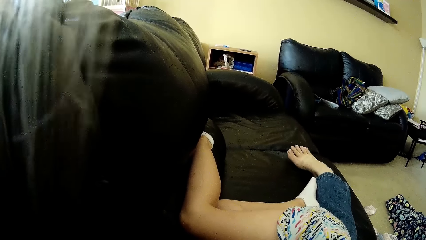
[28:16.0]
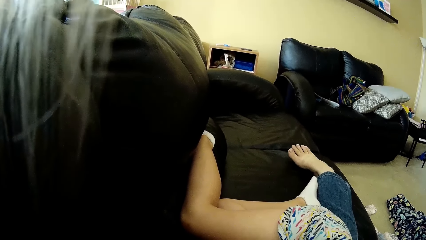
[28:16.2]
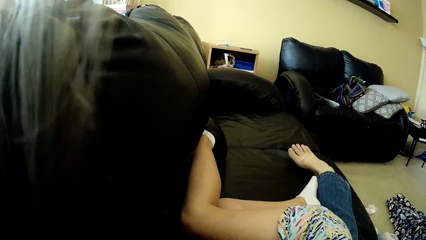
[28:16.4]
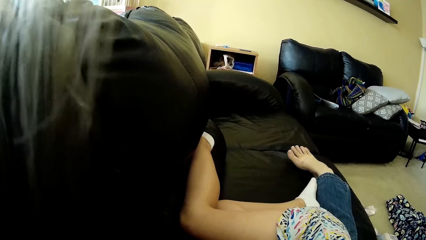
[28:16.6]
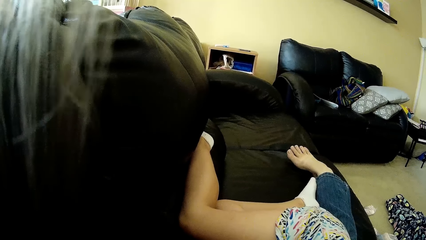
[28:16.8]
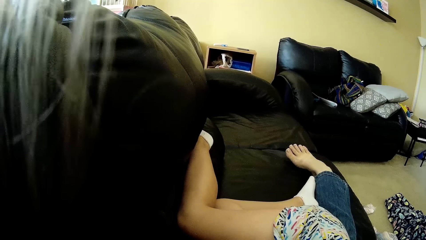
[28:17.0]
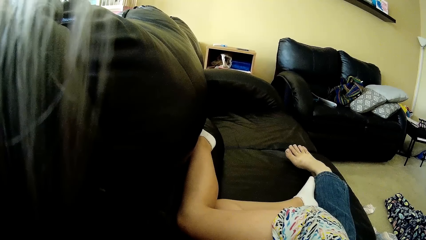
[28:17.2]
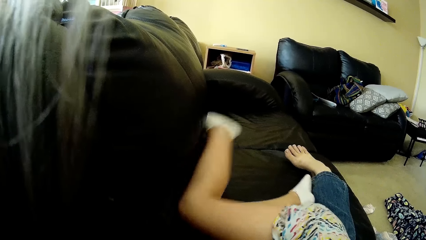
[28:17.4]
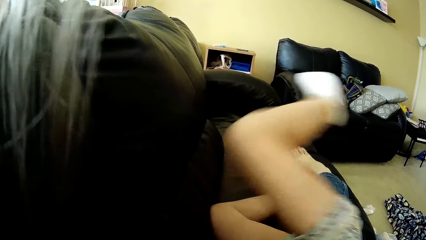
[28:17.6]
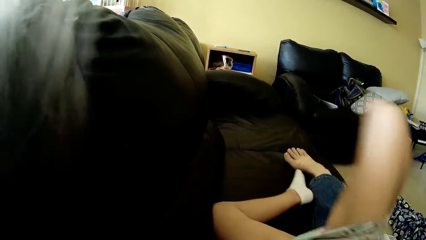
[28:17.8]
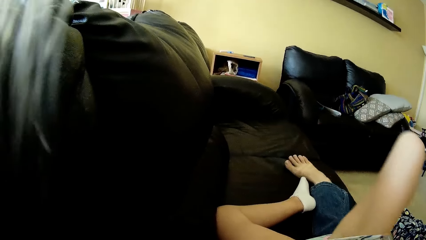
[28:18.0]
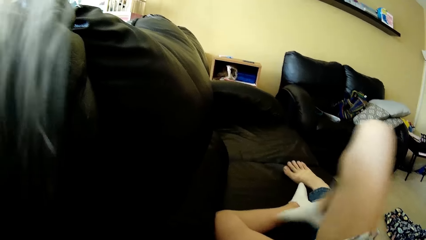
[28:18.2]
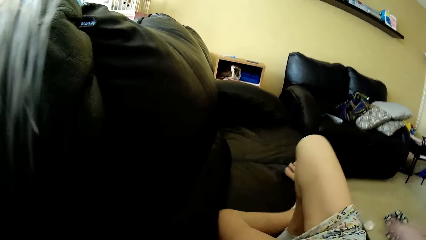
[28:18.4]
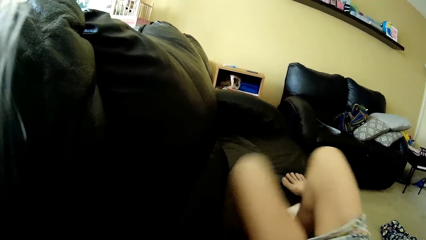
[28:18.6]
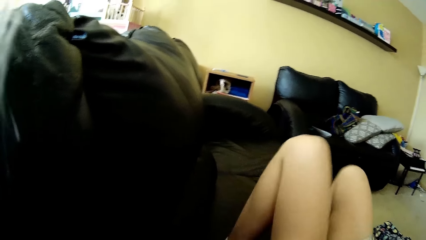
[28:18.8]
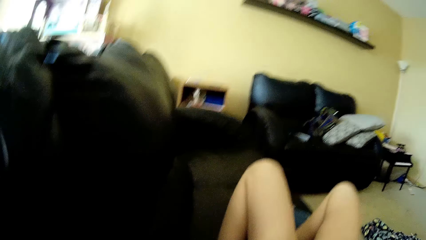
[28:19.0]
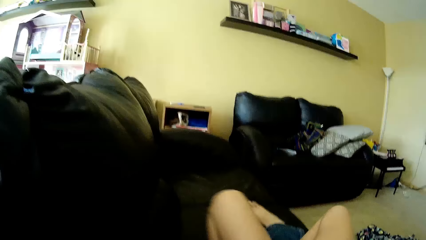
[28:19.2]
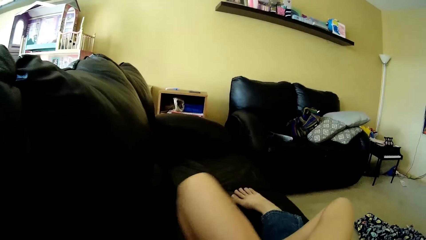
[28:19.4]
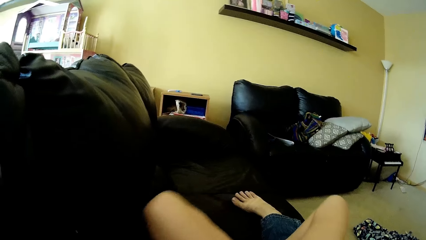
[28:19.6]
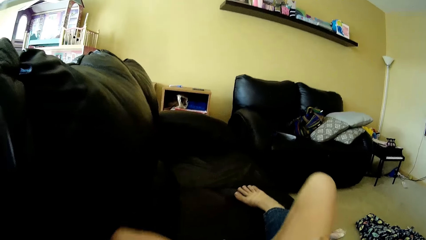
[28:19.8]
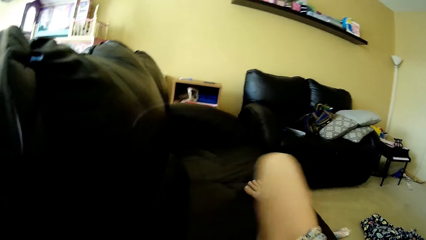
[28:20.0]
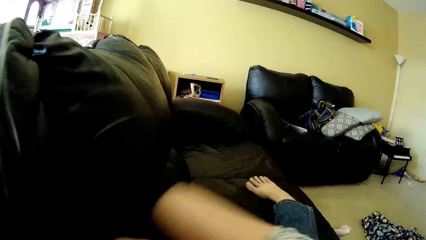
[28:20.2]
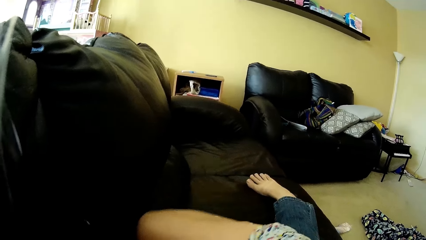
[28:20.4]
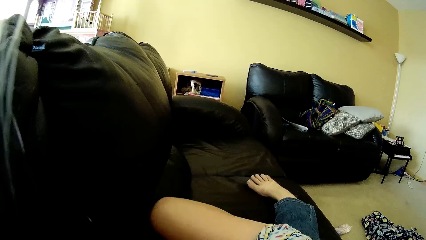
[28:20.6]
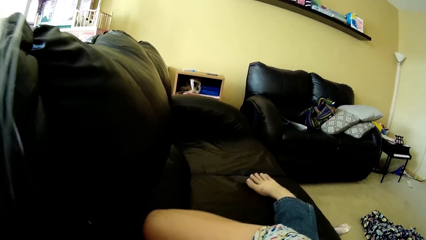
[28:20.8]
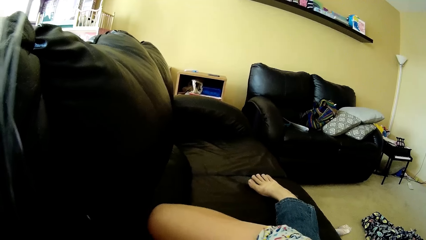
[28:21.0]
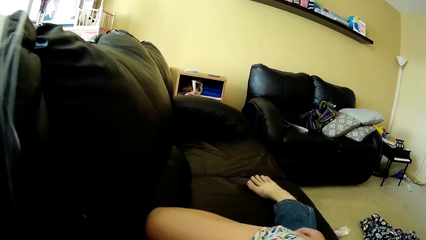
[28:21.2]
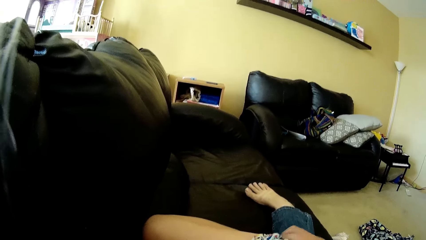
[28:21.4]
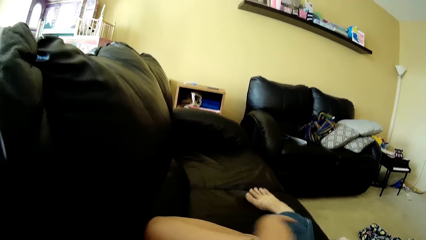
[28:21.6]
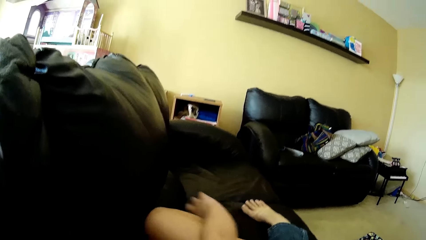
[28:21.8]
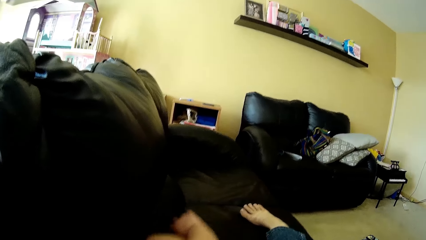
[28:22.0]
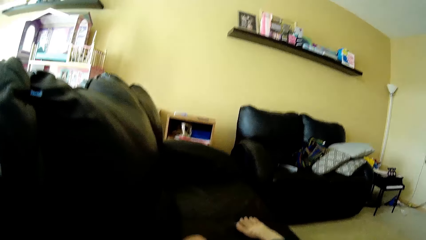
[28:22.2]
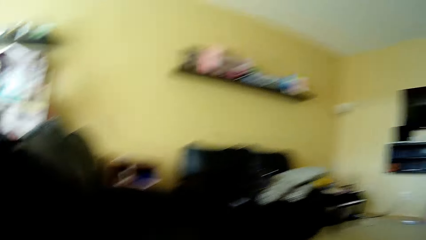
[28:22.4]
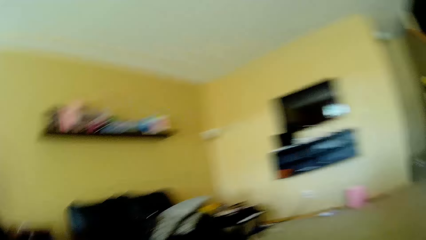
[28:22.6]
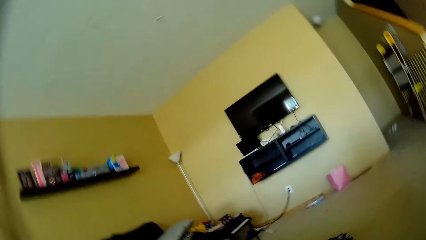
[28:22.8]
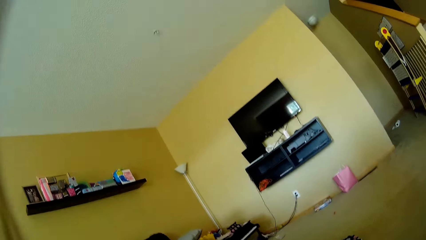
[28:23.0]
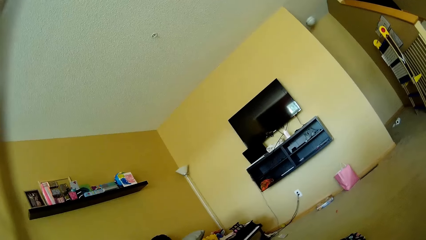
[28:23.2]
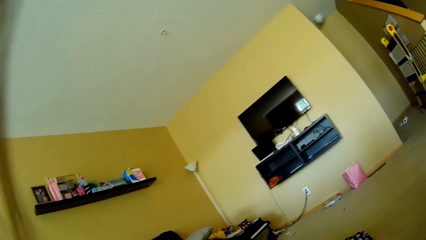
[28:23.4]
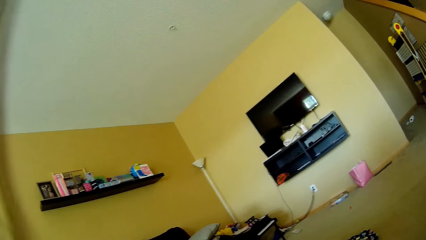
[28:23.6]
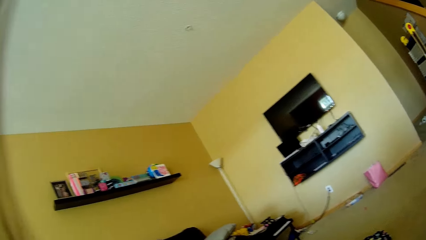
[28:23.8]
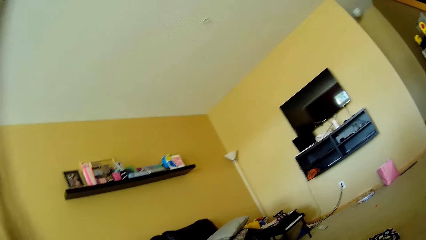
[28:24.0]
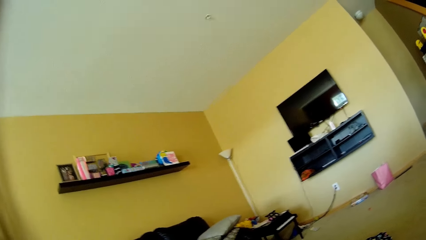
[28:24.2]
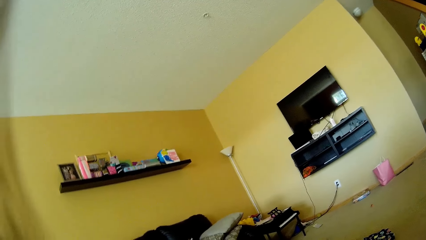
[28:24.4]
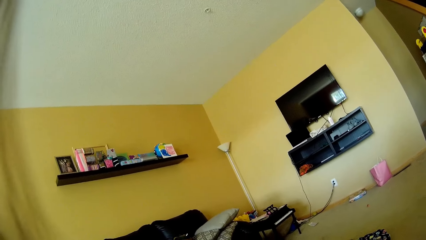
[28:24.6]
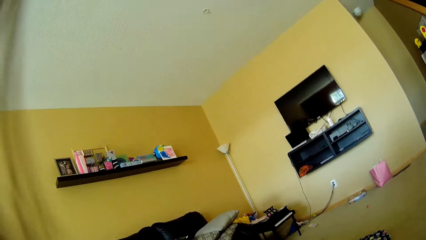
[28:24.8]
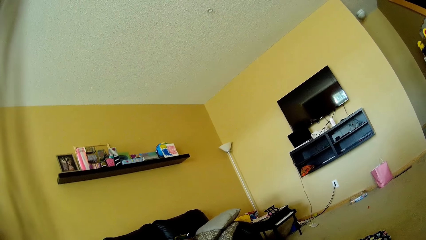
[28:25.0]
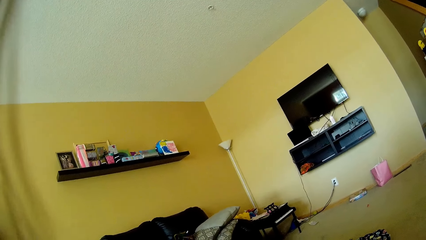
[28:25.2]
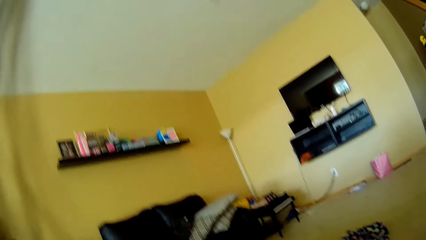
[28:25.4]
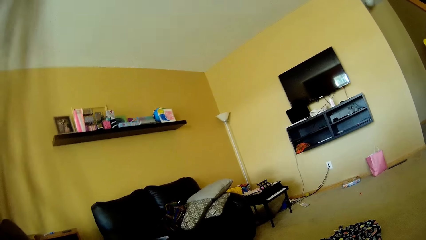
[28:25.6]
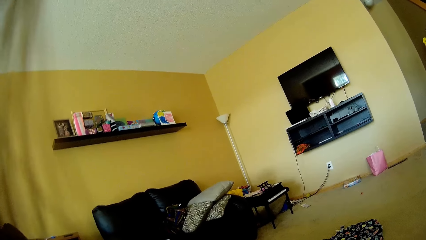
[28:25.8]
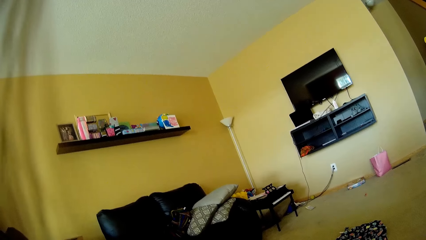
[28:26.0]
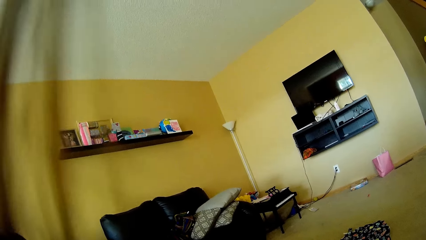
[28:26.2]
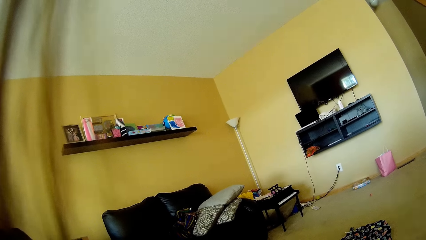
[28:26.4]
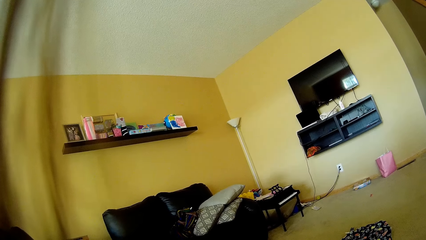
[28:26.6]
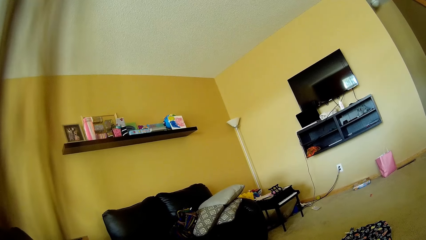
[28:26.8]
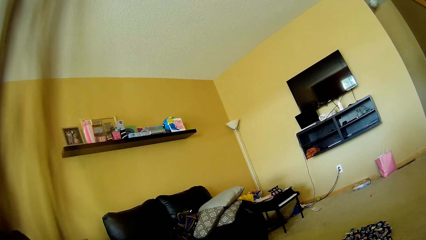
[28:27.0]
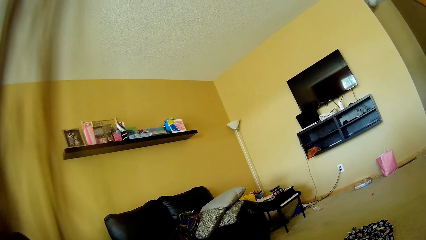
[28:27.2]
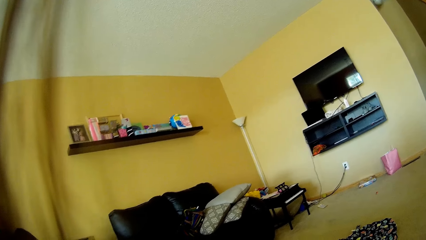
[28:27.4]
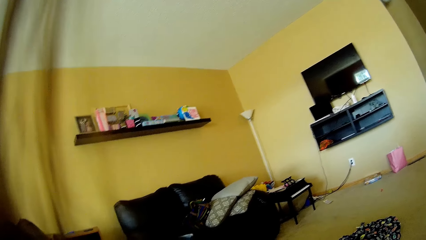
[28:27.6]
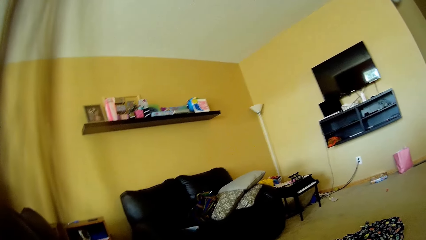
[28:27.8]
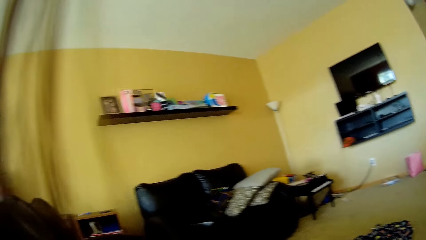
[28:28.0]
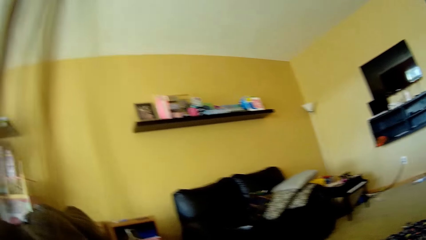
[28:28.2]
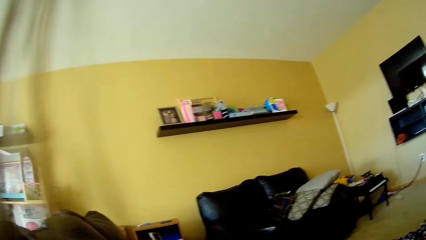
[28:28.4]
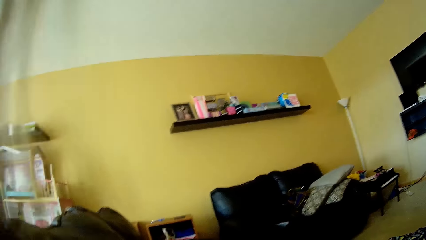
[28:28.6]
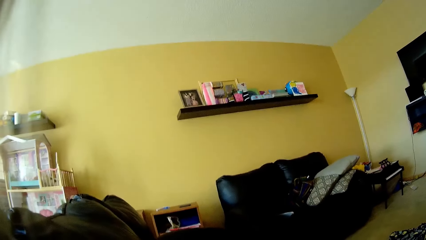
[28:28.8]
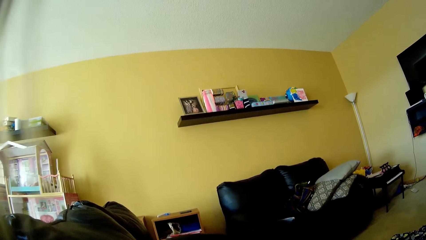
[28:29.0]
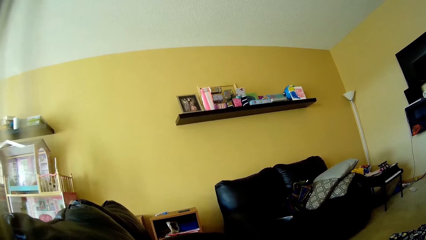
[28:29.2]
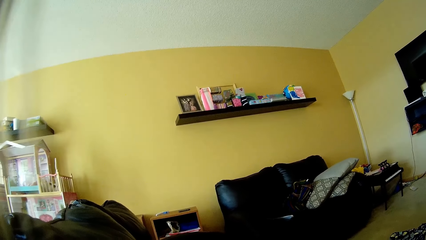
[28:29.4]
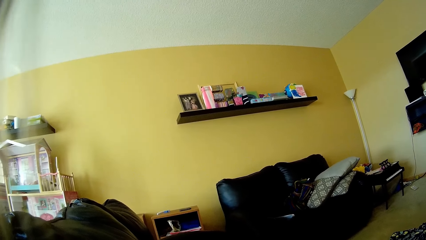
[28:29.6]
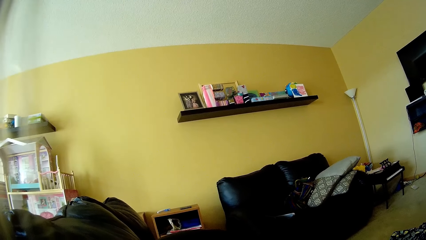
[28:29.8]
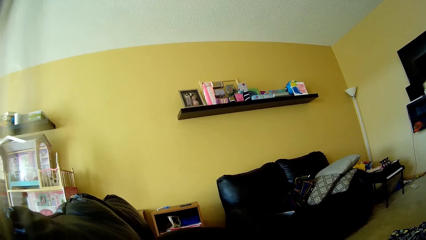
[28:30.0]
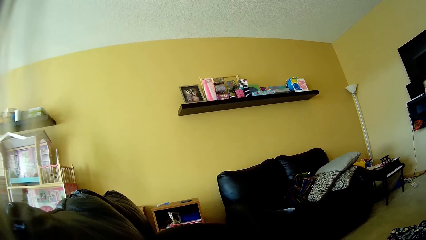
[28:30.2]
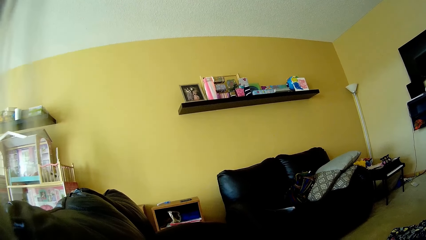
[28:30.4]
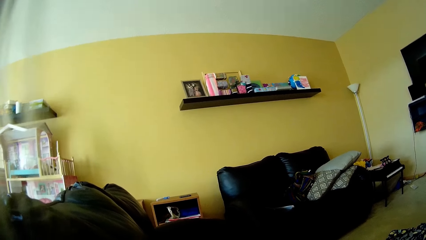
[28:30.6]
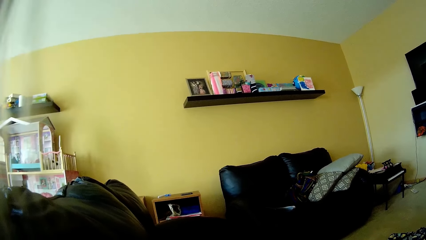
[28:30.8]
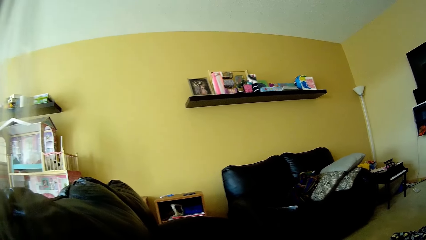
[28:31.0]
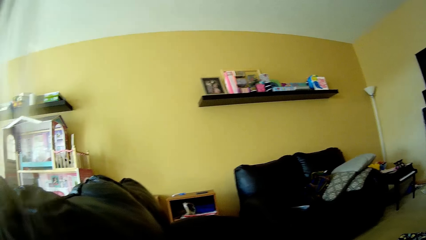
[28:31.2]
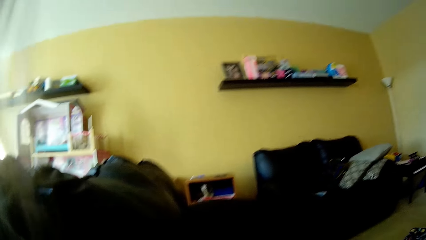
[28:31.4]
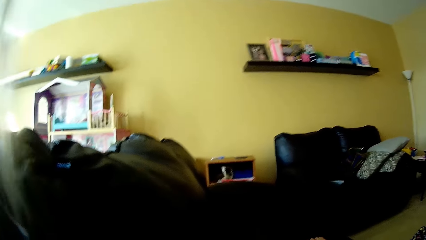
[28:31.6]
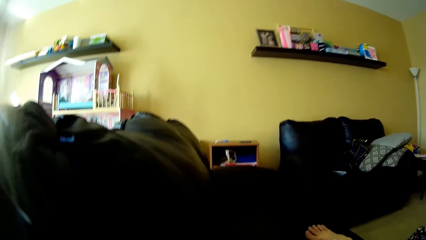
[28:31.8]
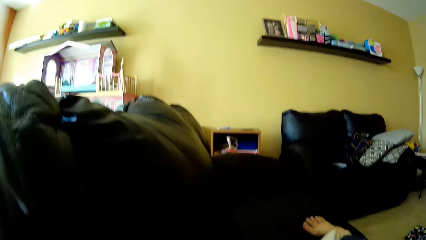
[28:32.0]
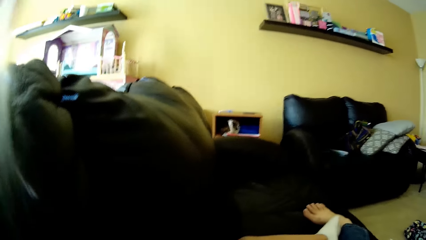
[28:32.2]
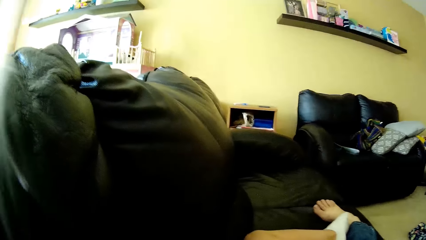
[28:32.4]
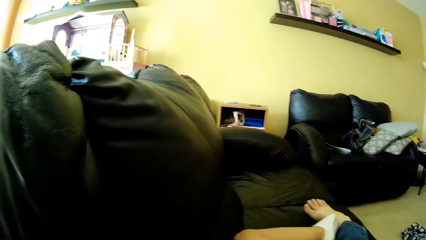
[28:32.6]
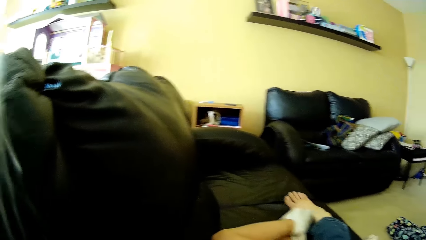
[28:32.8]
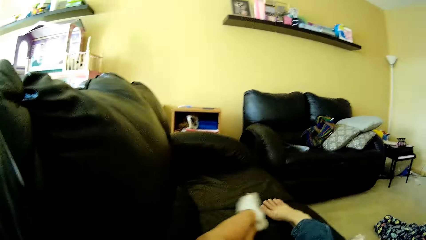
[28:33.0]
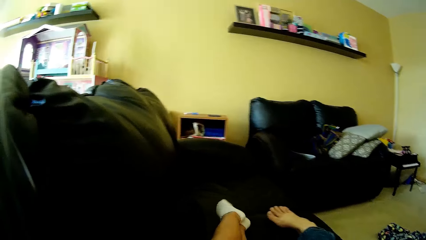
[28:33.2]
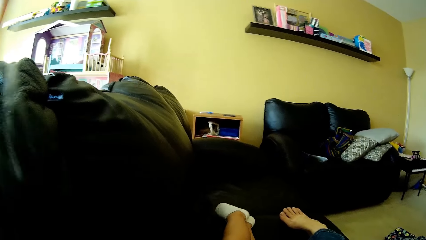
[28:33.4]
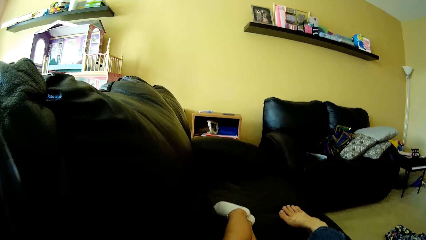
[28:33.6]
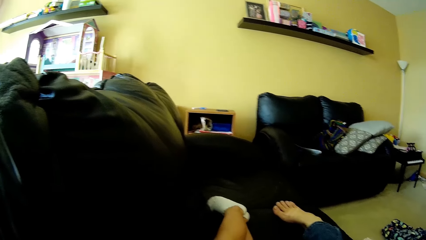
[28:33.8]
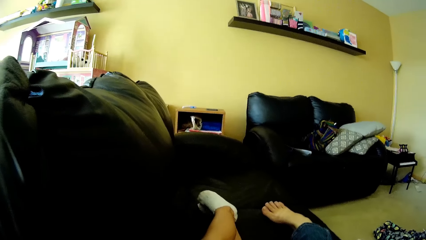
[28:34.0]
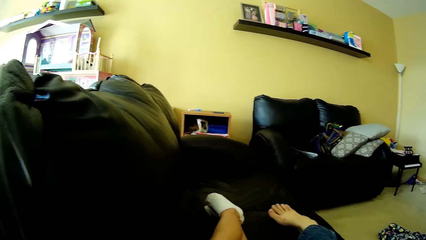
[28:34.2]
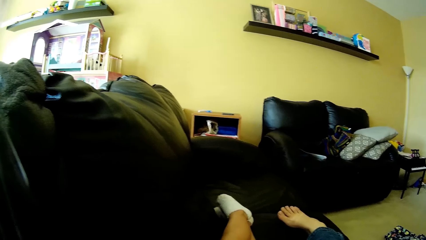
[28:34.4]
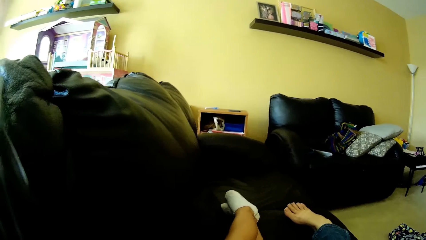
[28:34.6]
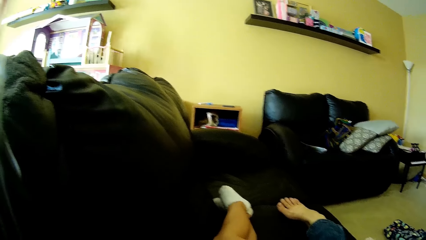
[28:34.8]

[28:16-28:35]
The camera wearer speaks to the girl. The girl moves her right leg over the camera wearer's right leg. She places her right leg on the couch. She moves both legs on the couch. She speaks to the camera wearer. She moves her right hand. The camera wearer looks around and speaks to the girl. The girl speaks to the camera wearer. The camera wearer speaks to the girl. The girl moves both legs on the couch.
